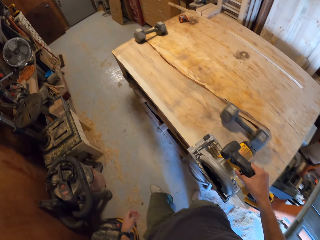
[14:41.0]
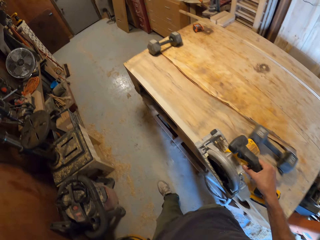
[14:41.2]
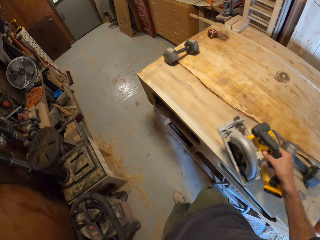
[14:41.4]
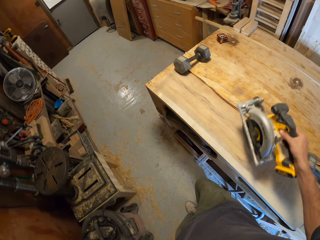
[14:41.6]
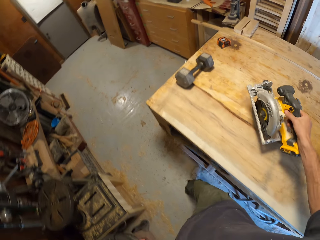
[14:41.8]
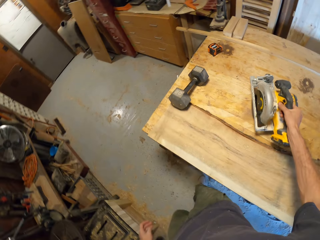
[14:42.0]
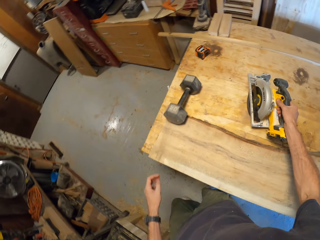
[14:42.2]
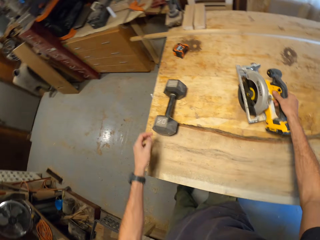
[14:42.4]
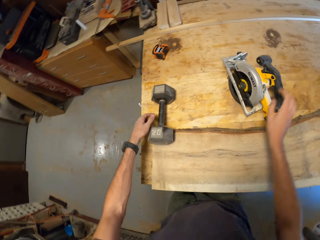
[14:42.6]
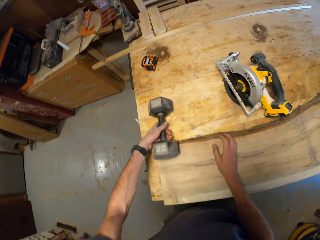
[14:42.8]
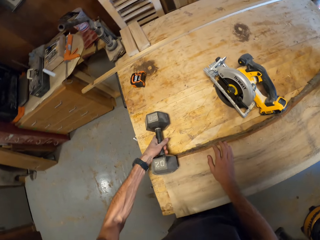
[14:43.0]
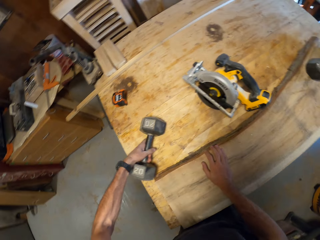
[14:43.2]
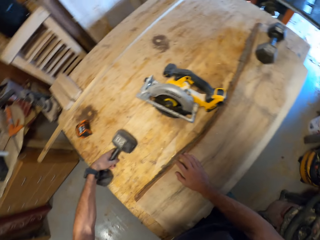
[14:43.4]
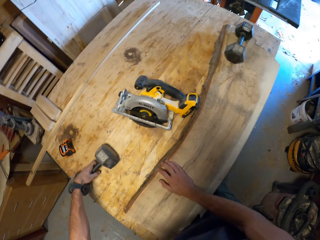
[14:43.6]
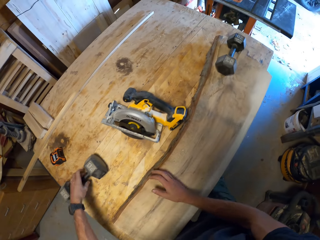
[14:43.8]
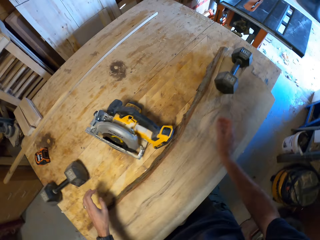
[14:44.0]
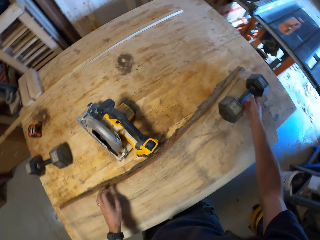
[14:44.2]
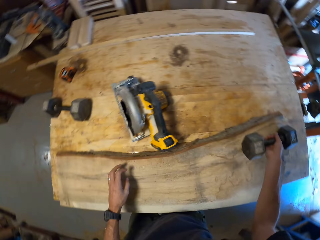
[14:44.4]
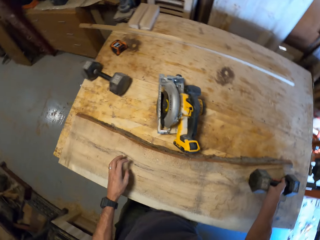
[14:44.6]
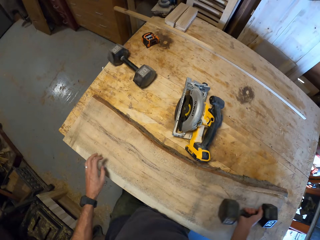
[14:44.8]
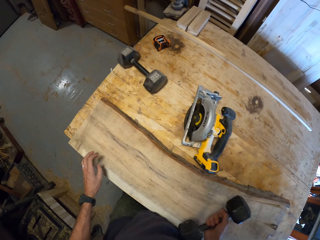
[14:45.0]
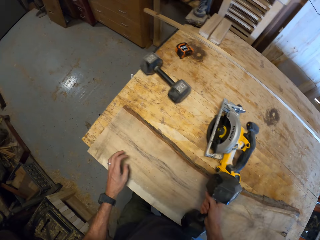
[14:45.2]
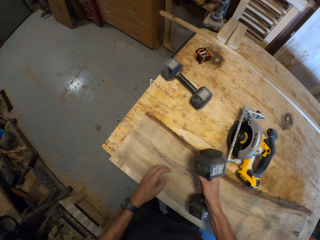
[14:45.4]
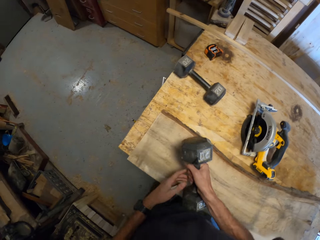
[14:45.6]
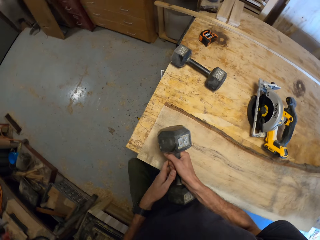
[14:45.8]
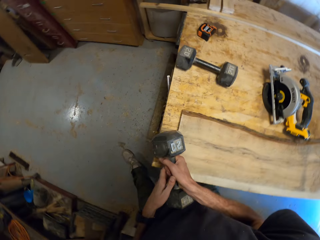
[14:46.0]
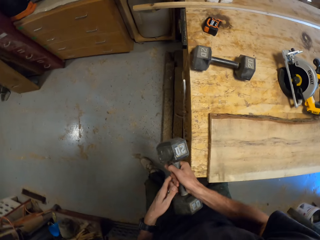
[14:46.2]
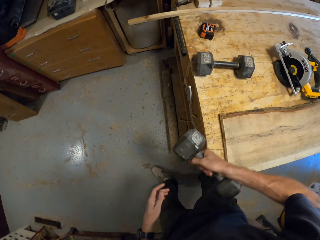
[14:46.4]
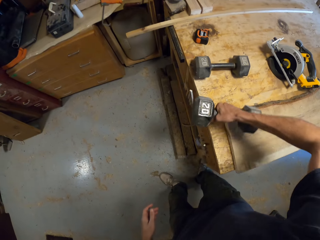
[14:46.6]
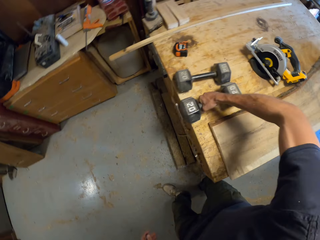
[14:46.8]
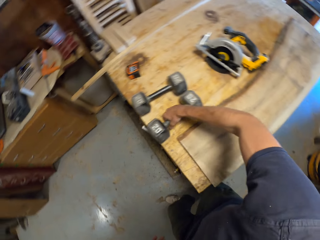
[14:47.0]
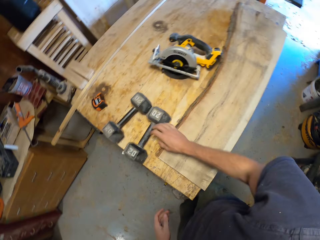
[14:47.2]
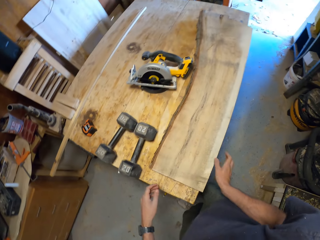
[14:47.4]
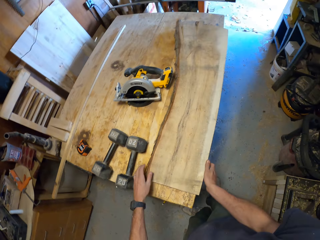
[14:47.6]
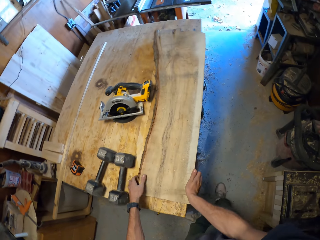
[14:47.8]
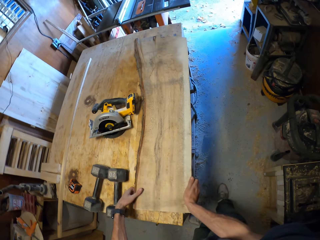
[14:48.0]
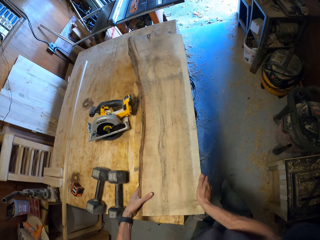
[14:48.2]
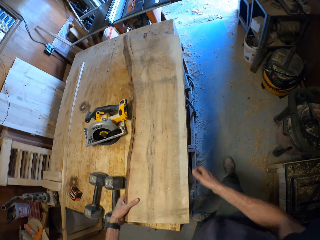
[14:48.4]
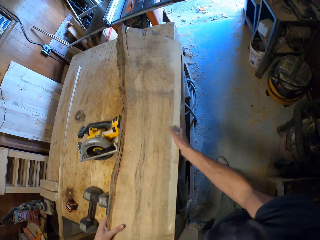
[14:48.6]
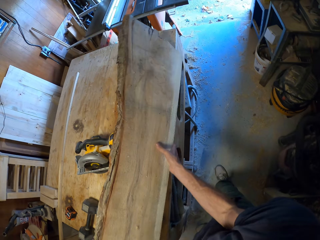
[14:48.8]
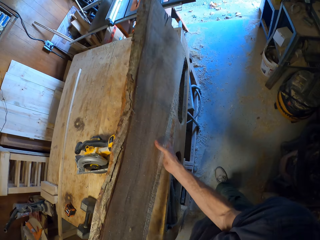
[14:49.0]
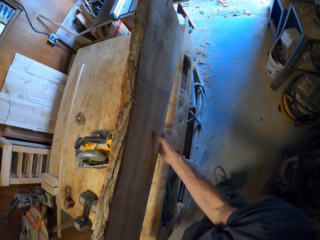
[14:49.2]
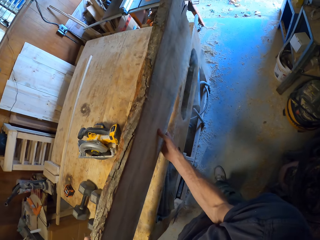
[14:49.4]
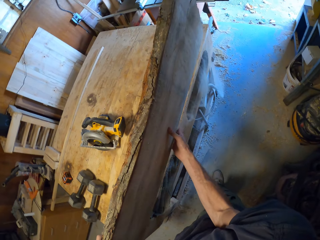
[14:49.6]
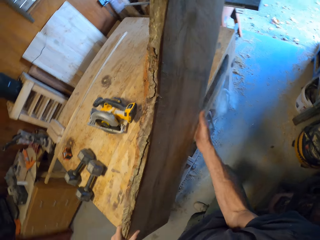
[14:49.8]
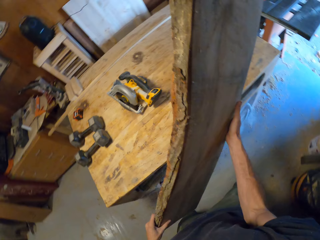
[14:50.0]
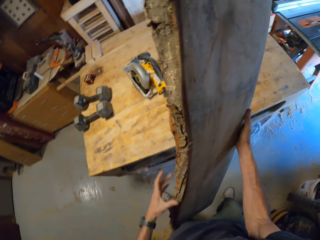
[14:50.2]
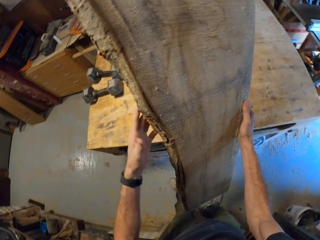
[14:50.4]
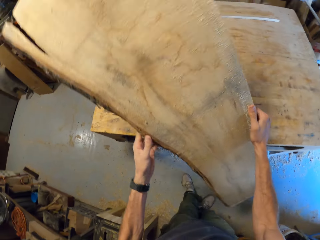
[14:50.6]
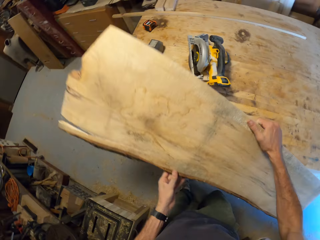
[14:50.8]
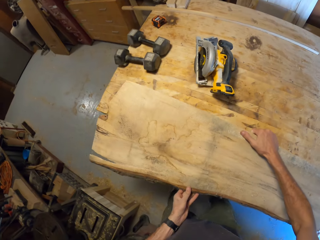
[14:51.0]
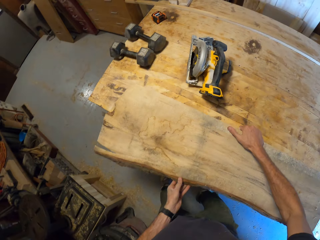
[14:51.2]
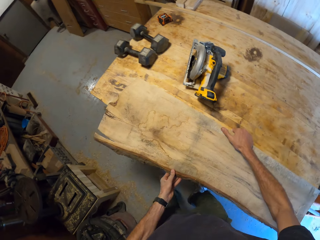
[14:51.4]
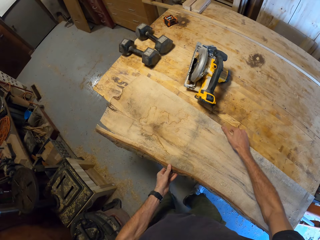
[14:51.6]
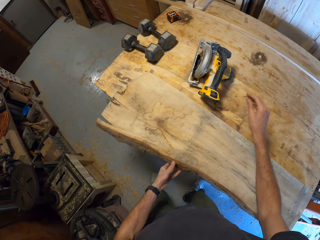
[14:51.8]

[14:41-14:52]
The camera wearer walks near the table. He places the circular saw in his right hand on the table. He moves a dumbbell on the top side of the wood with his left hand. He picks up a metal. He moves another dumbbell on the bottom side of the wood with his right hand. He picks up another metal. He places the metal on the table. He picks up a big piece of wood. He moves the piece of wood on the table with his hands. He turns the piece of wood.

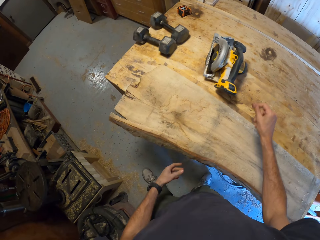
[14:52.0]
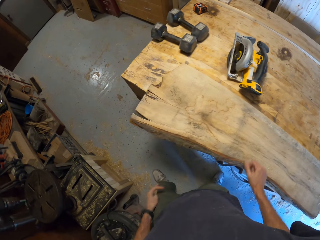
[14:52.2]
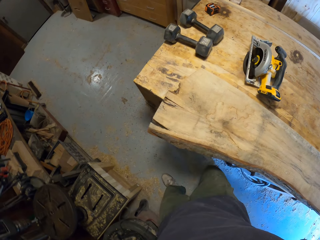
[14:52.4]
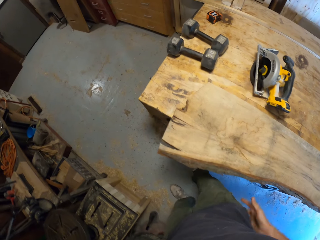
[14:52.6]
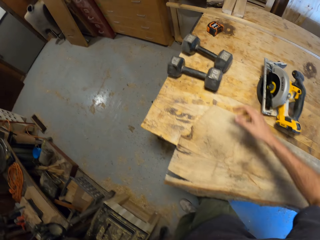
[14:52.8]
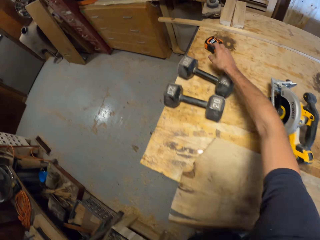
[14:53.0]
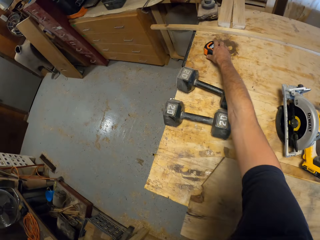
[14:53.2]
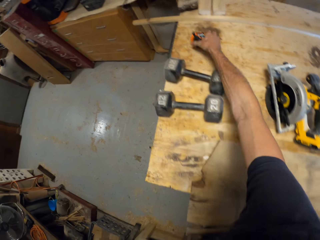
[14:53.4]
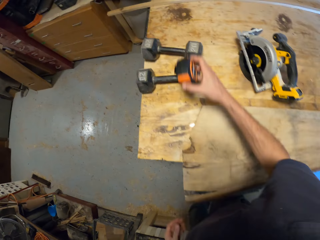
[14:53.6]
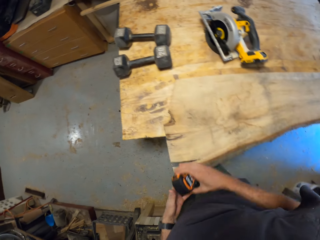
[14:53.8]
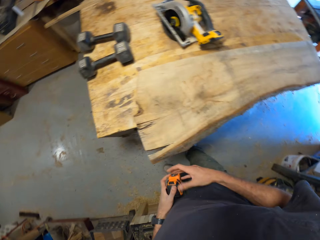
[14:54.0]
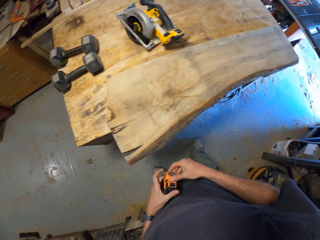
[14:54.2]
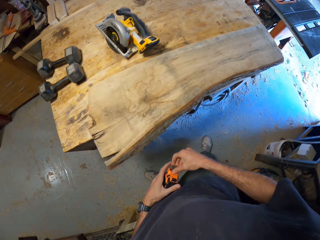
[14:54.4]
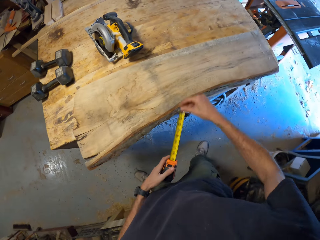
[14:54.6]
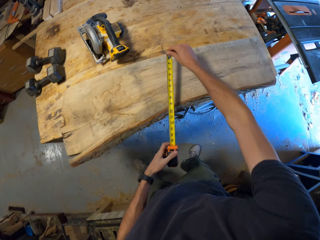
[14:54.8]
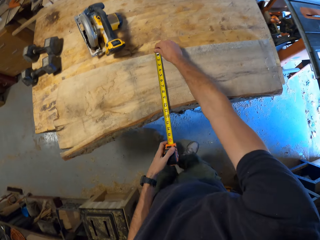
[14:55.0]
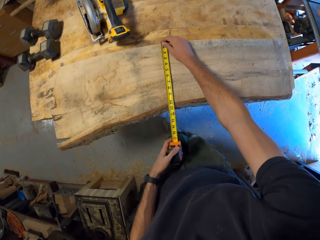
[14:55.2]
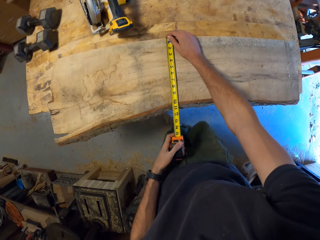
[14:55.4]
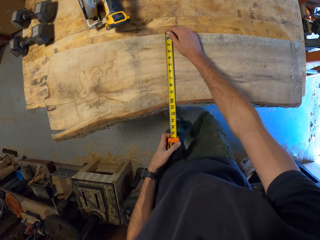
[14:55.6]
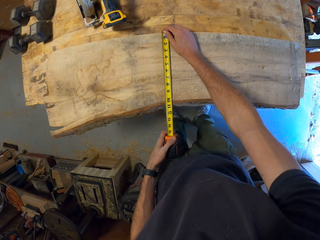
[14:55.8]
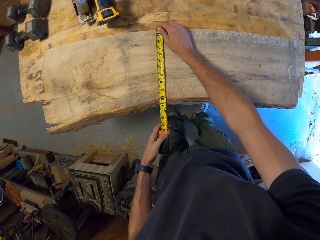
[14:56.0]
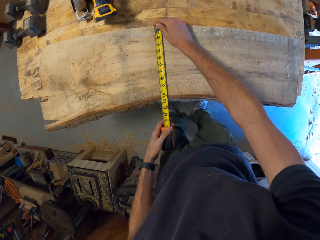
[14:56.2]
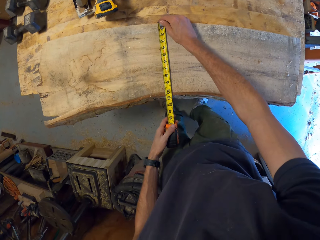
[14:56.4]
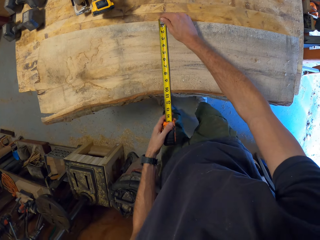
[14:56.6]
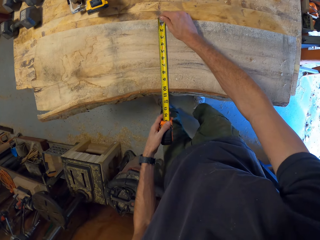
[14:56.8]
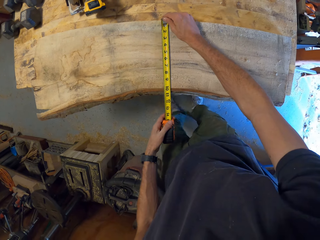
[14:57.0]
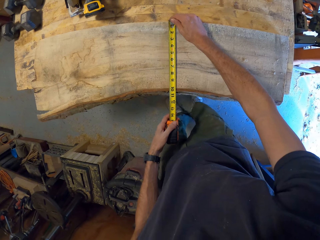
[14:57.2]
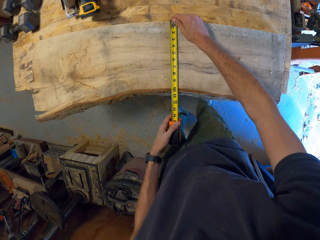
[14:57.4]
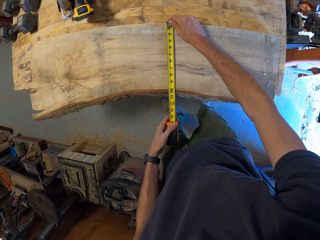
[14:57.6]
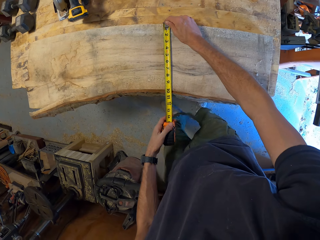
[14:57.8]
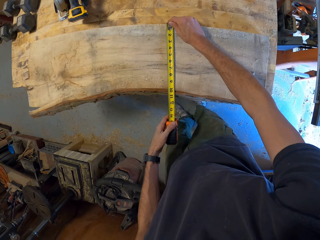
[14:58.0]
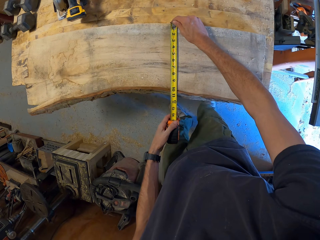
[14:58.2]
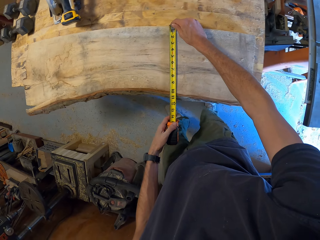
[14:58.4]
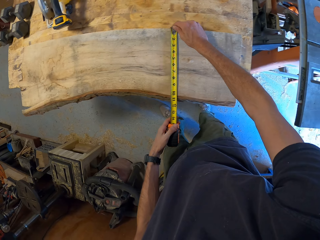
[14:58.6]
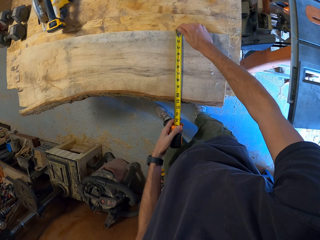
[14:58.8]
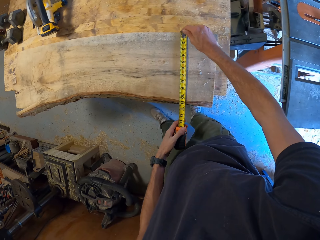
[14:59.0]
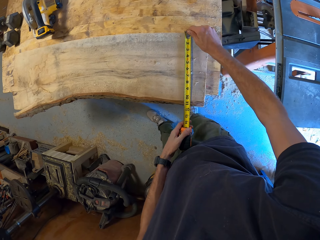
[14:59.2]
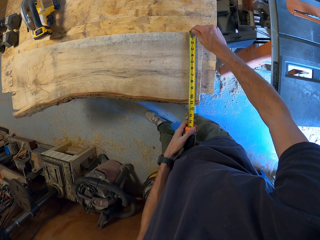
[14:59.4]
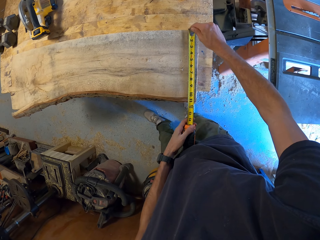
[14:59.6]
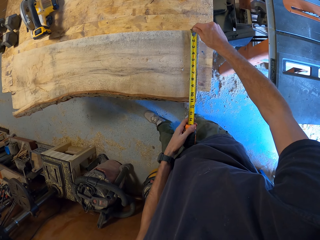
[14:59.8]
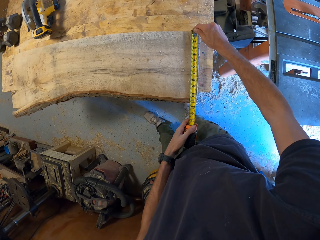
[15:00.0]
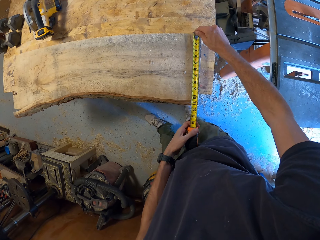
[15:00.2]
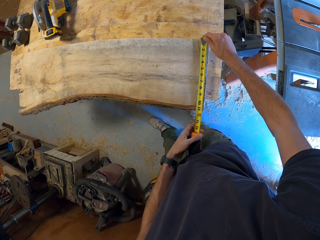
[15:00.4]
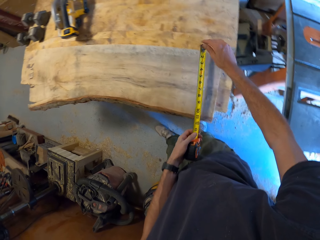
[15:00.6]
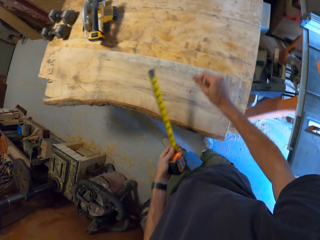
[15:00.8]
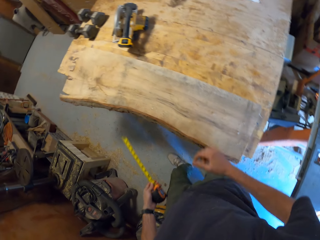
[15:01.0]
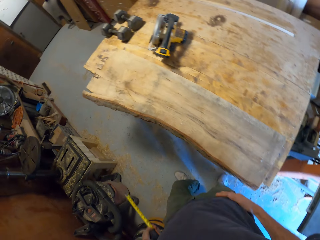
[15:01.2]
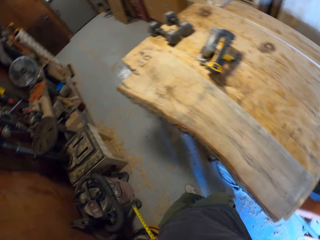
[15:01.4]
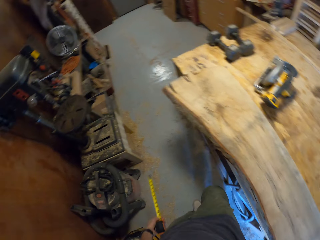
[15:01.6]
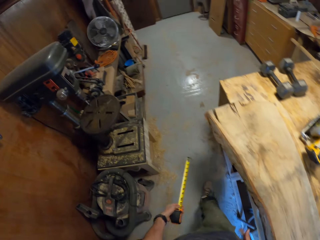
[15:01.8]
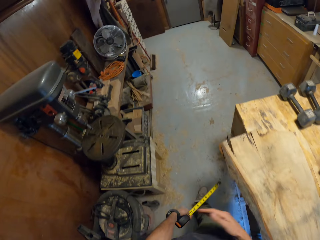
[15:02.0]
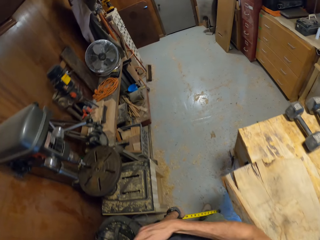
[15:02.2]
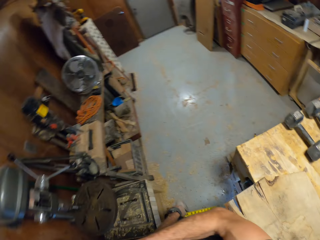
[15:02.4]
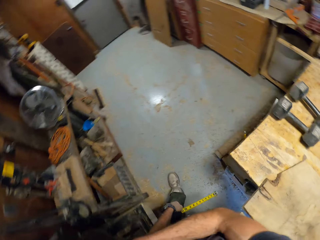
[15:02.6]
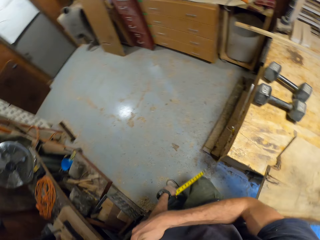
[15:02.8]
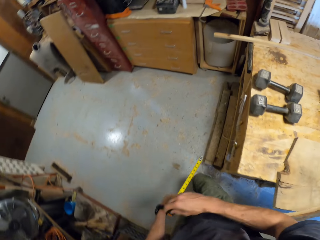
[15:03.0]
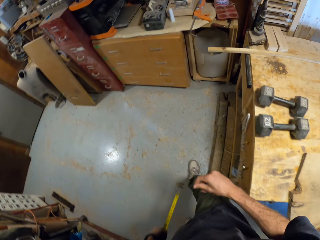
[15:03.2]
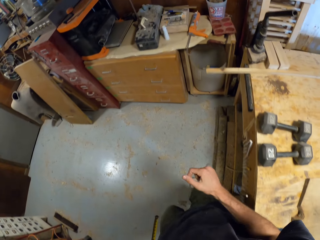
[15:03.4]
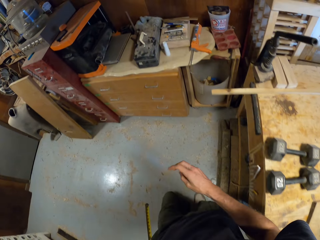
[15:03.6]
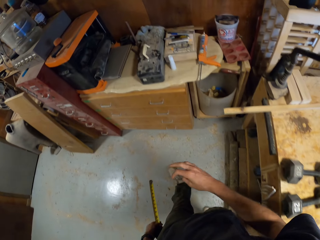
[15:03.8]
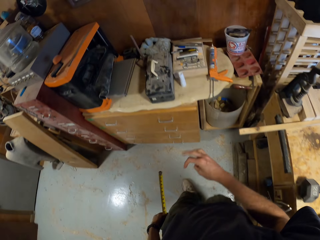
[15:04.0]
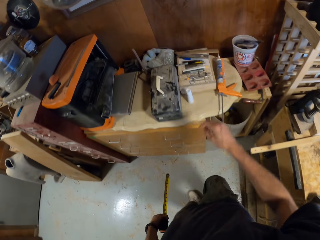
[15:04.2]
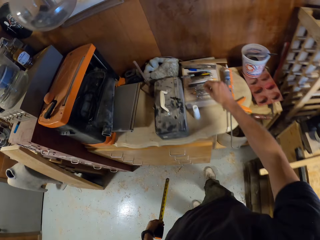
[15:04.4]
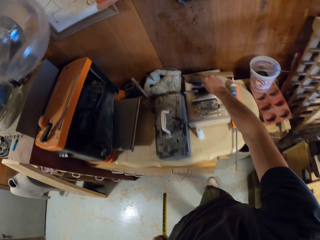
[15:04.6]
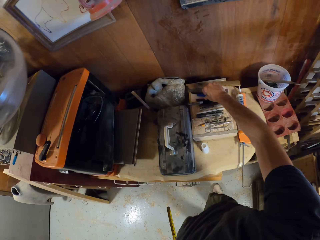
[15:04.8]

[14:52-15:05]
The camera wearer picks up a tape rule on the table with his right hand. He opens the tape rule in his hands. He measures the piece of wood on the table with the tape rule. He moves backwards. He walks round the room. He removes the tape rule on the piece of wood. He scratches his left hand with his right hand.
